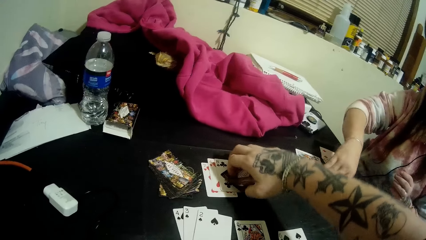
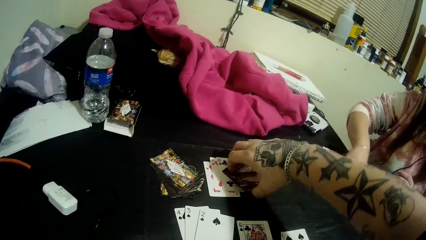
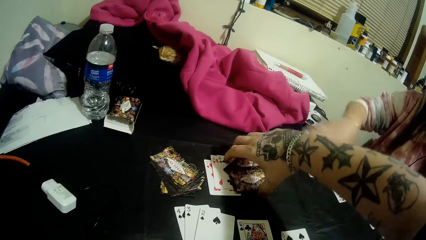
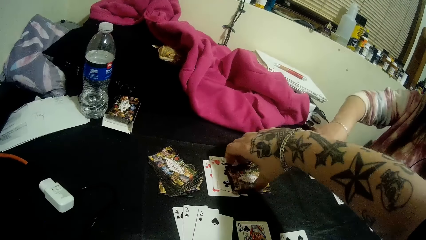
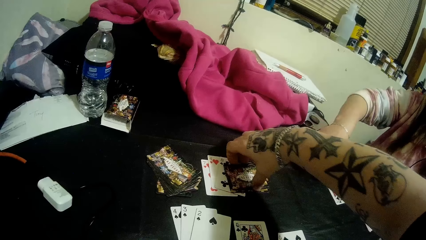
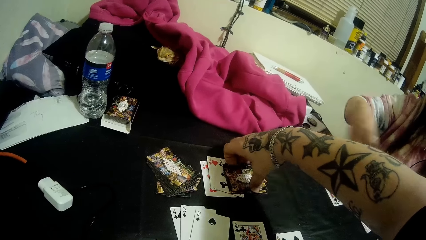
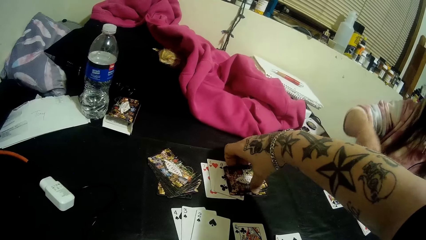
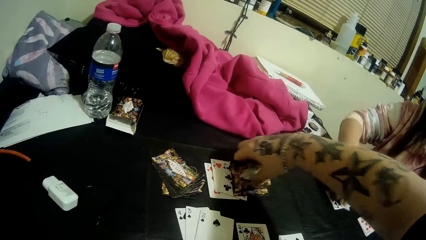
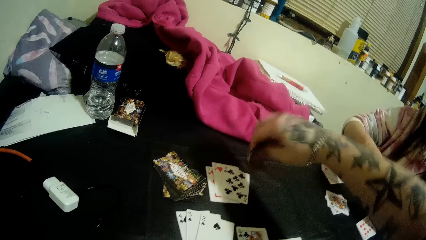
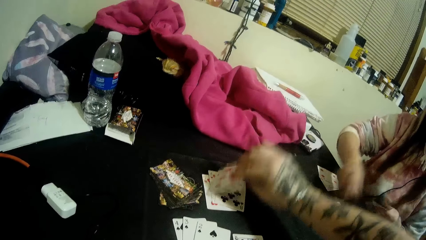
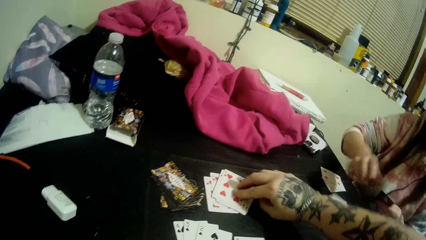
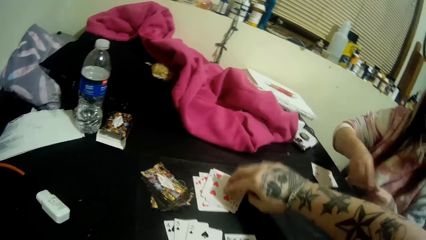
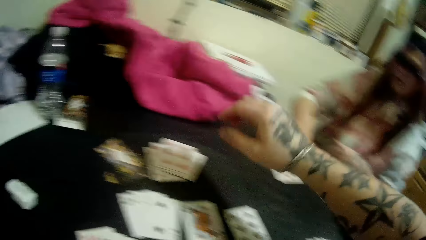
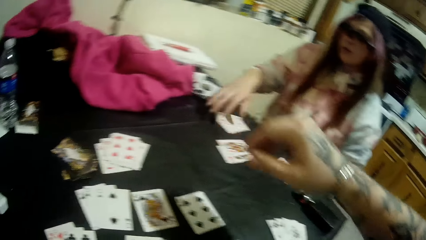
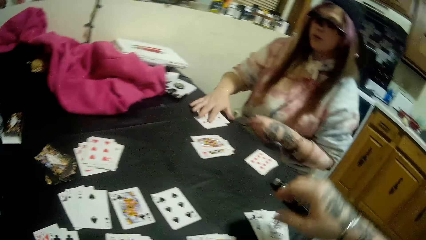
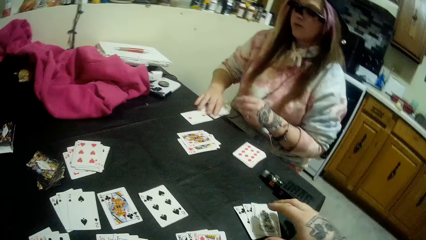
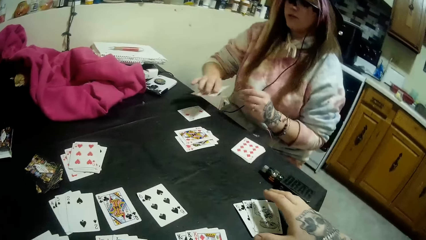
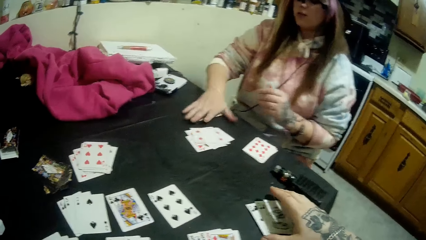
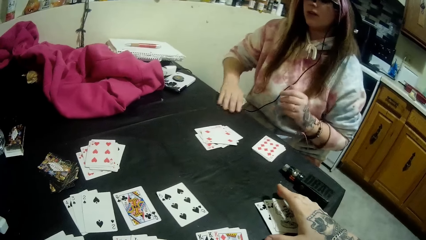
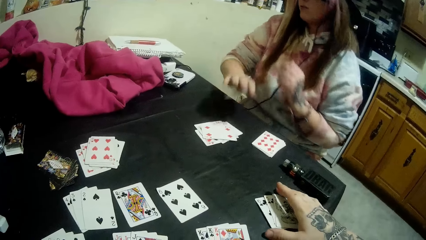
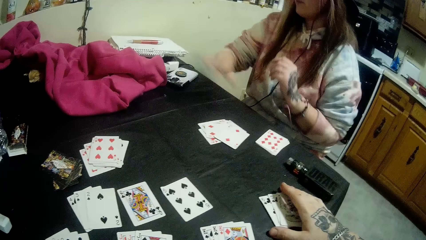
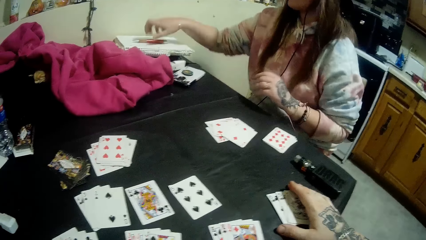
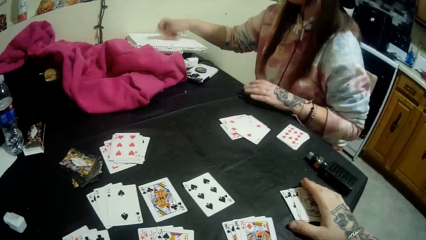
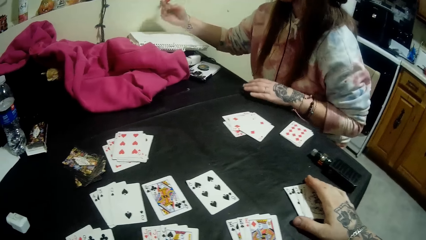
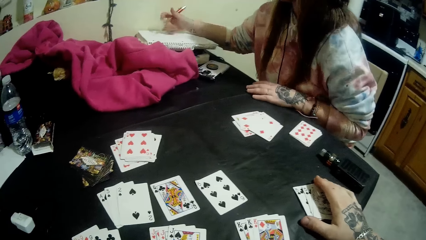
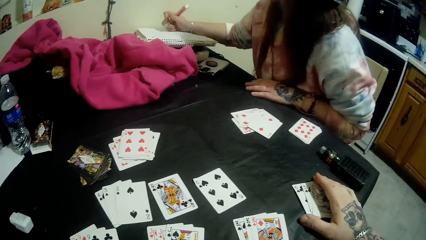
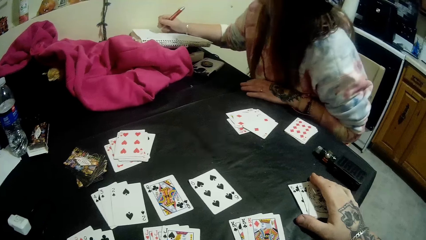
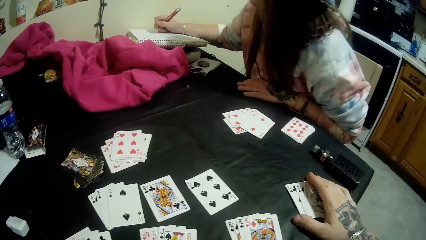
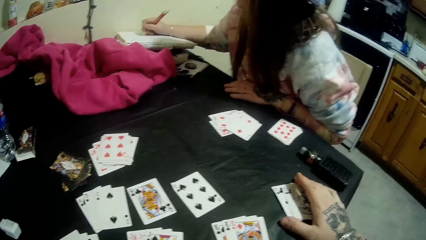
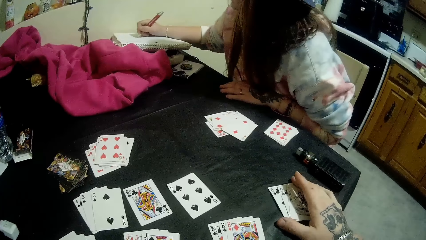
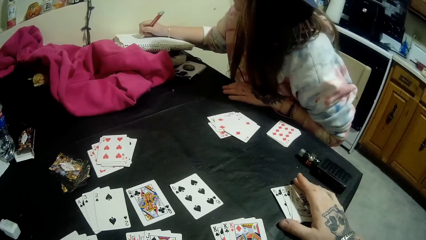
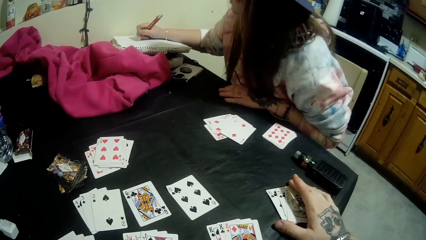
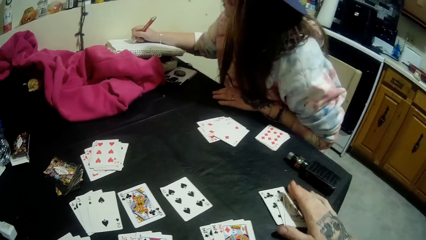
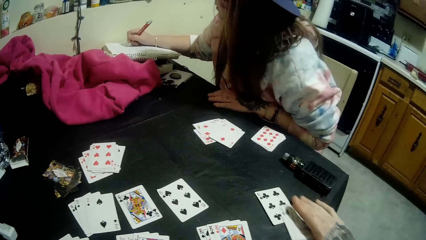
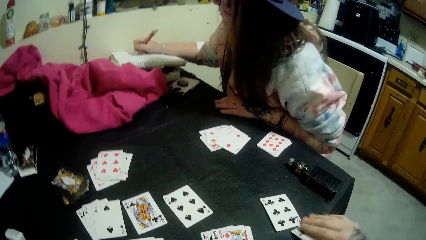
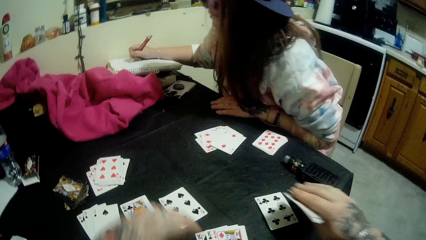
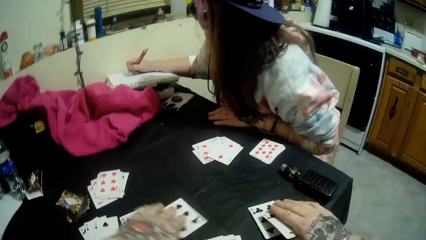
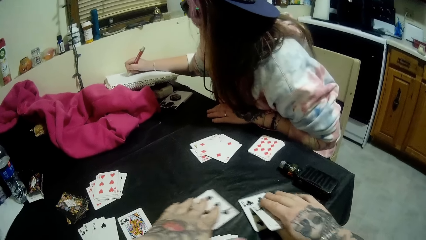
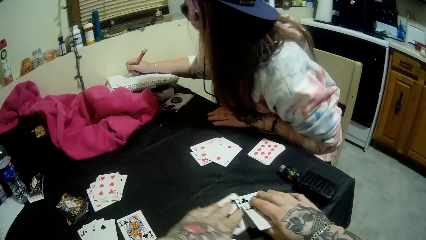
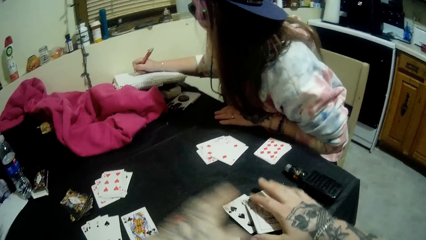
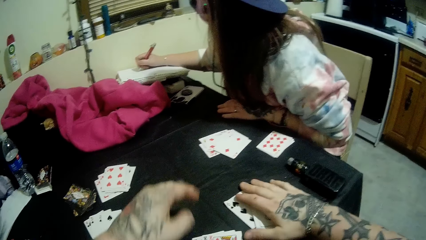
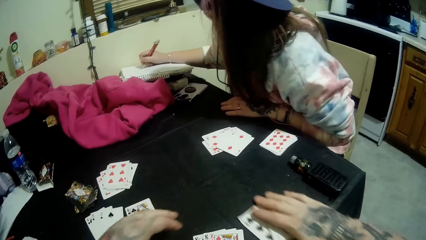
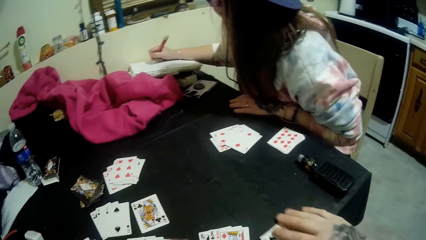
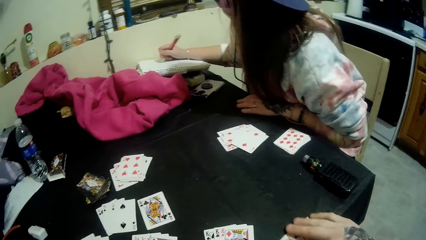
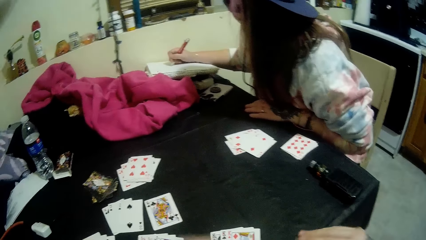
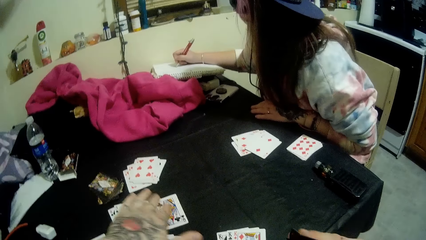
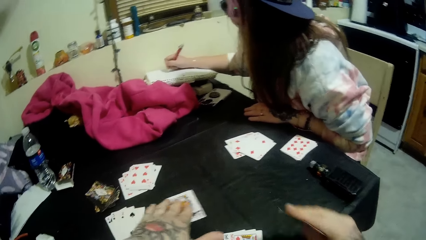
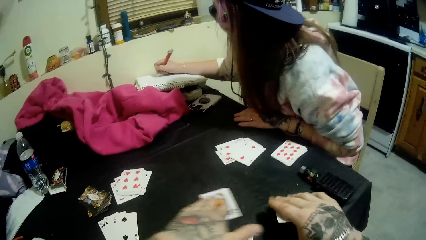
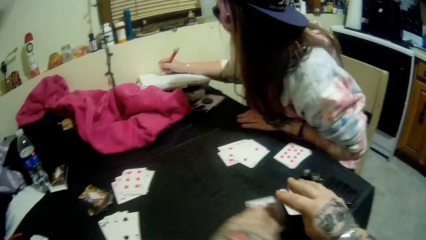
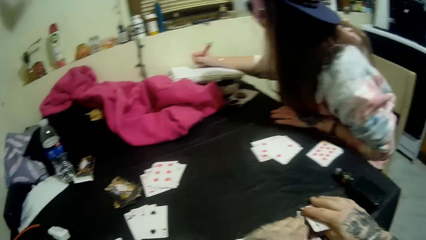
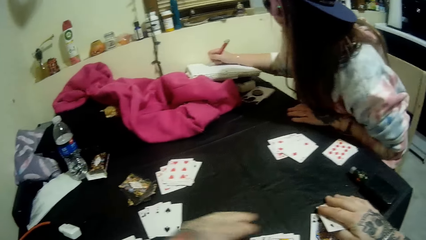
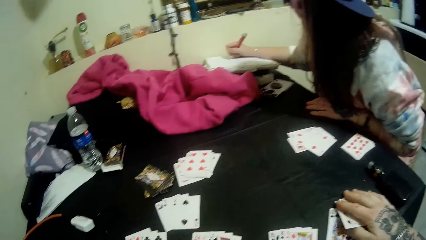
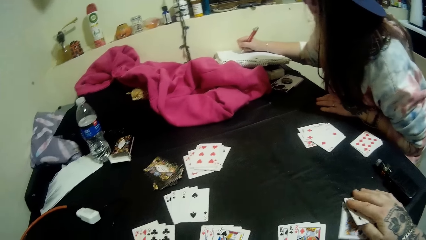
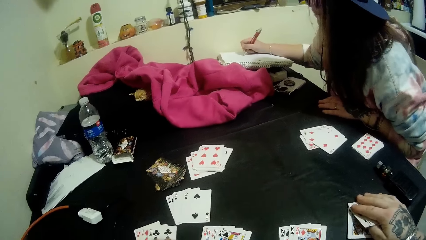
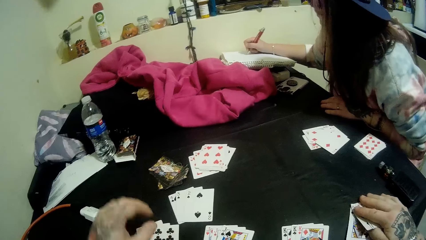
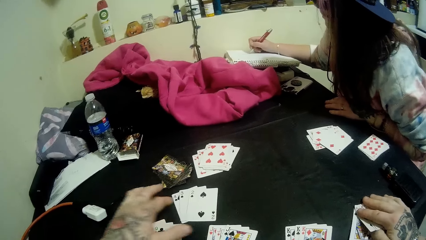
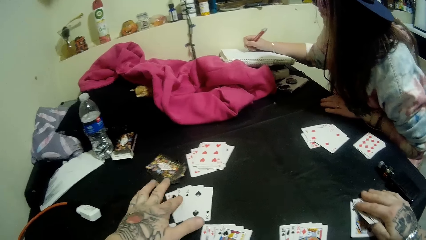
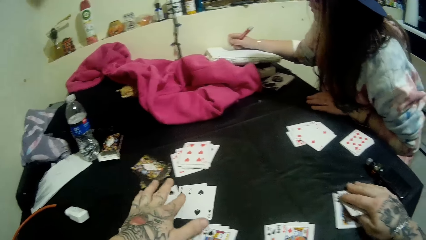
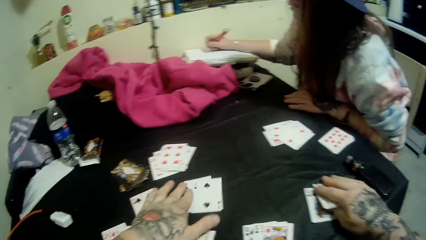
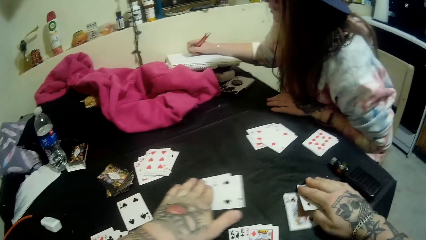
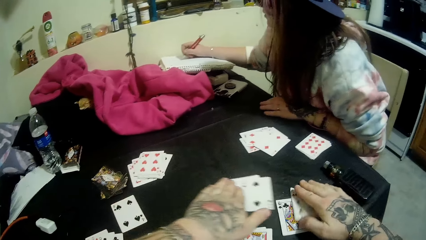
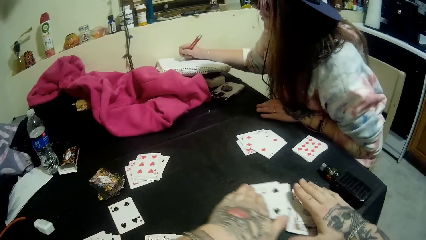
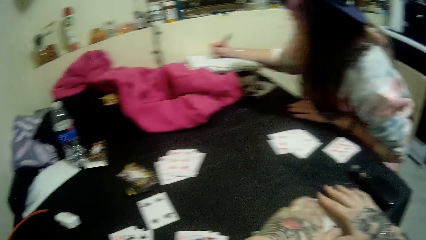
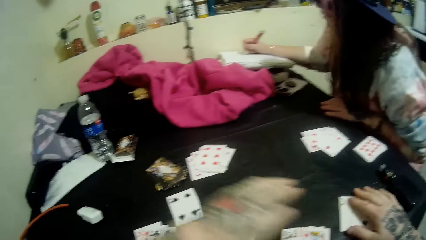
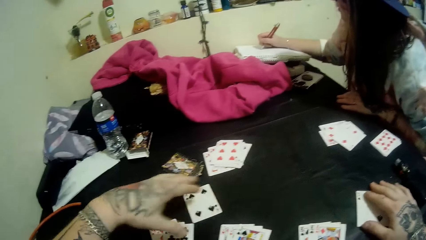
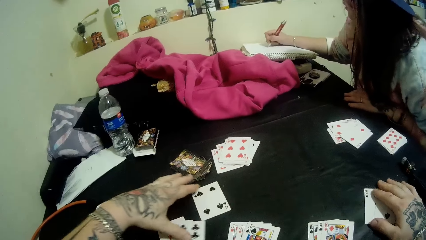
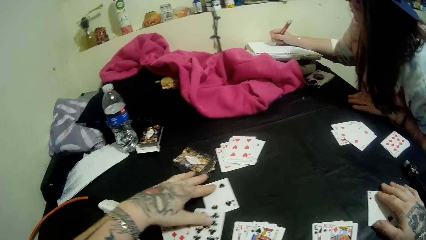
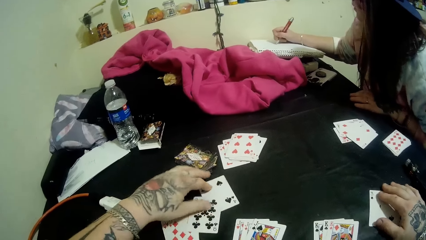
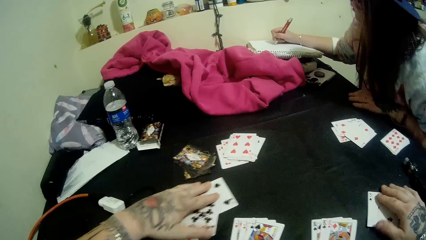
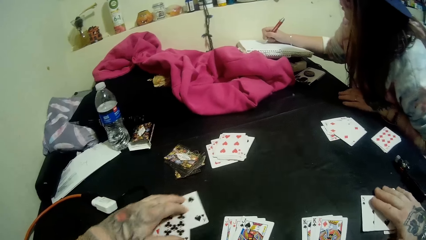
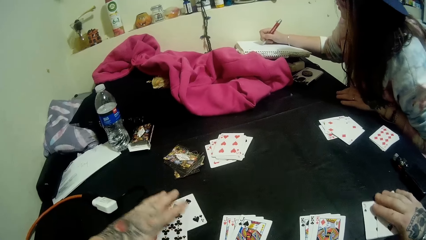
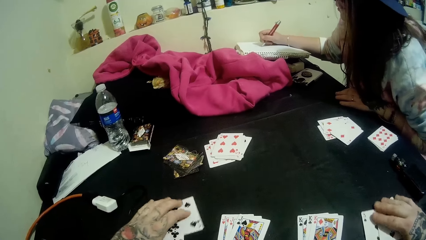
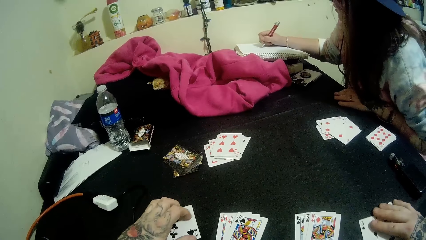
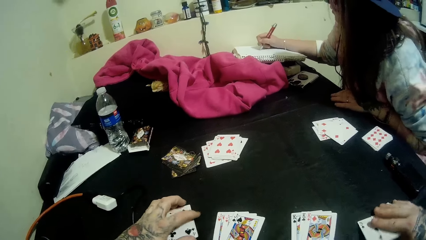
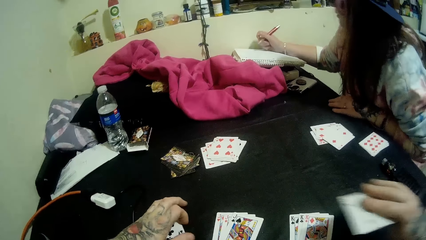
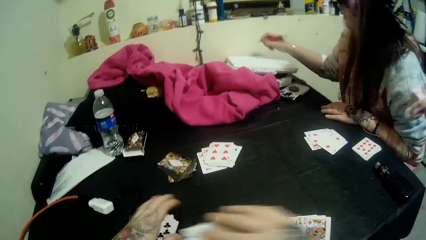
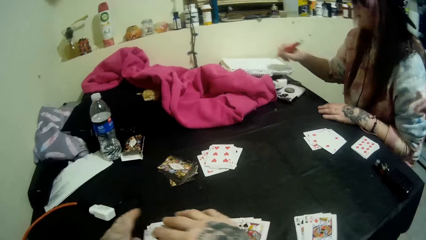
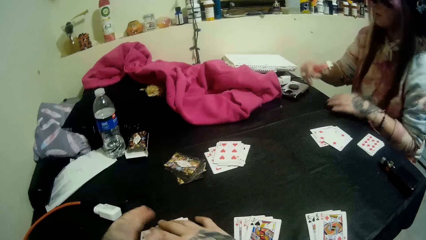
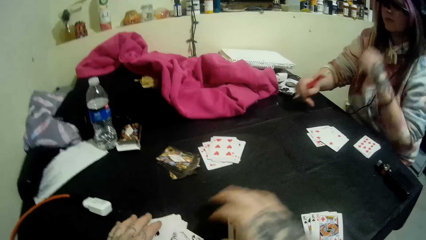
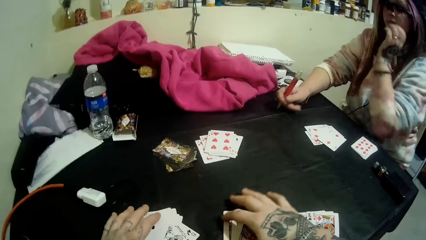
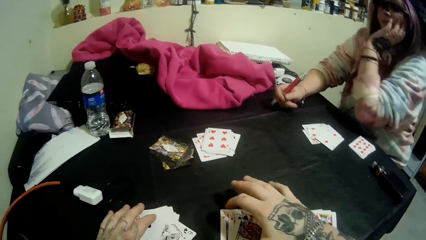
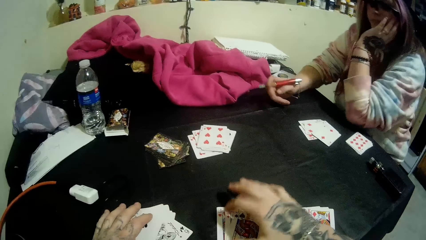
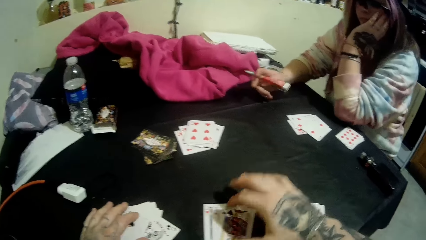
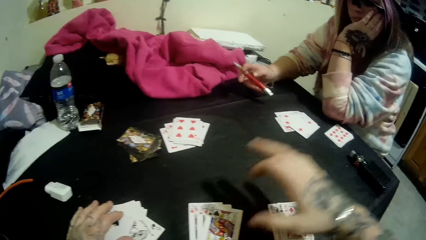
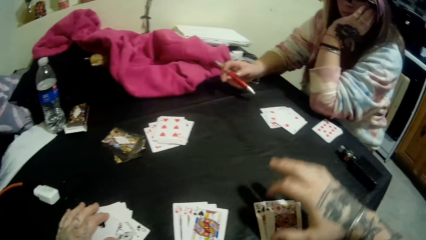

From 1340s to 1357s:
The camera wearer puts the new set of cards on the pile of cards with his right hand. He picks the cards. He puts his right hand on another set of cards. The woman picks up a pen with her right hand. The camera wearer holds the cards. The woman writes on a notepad with the pen in her right hand. The woman holds the pen. The camera wearer gathers the cards with both hands. He holds the cards and puts the cards together.
